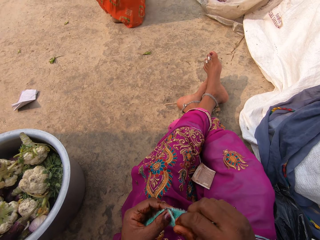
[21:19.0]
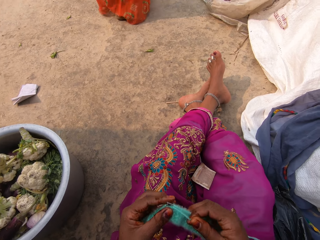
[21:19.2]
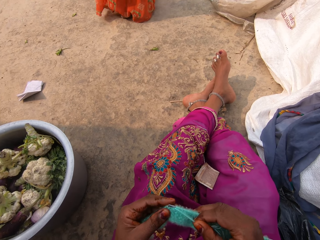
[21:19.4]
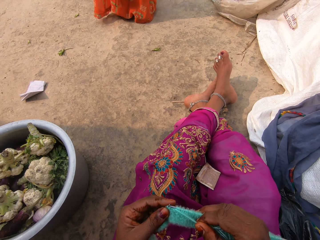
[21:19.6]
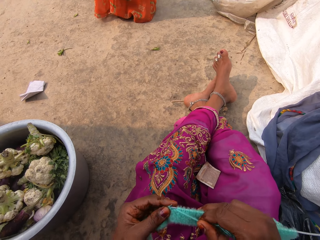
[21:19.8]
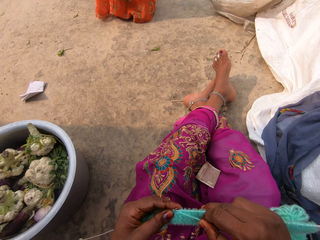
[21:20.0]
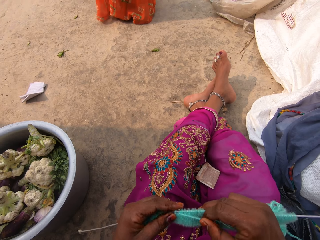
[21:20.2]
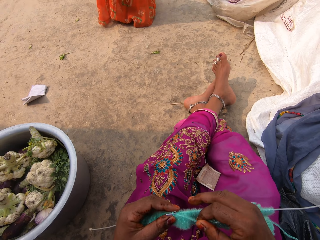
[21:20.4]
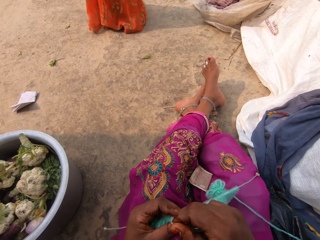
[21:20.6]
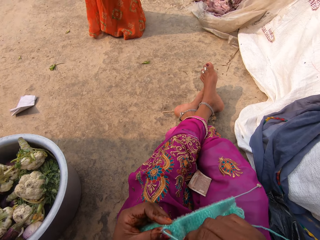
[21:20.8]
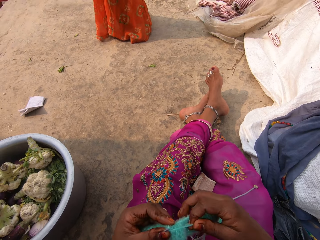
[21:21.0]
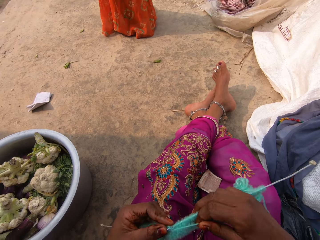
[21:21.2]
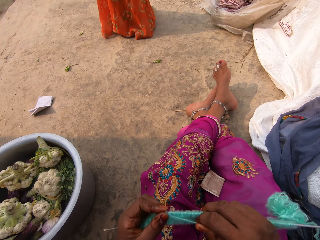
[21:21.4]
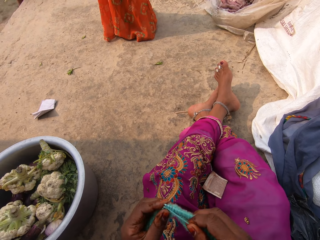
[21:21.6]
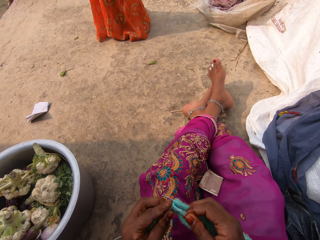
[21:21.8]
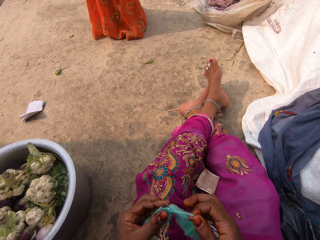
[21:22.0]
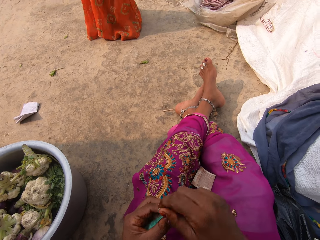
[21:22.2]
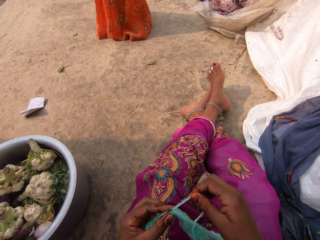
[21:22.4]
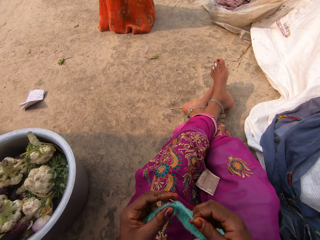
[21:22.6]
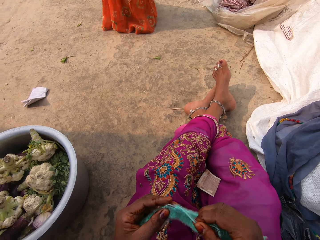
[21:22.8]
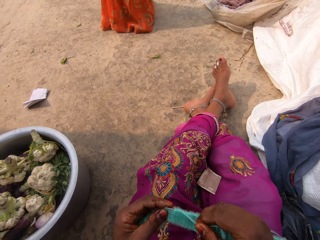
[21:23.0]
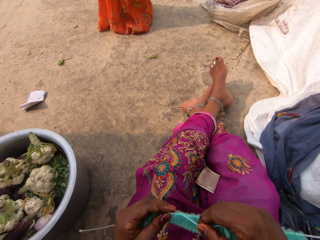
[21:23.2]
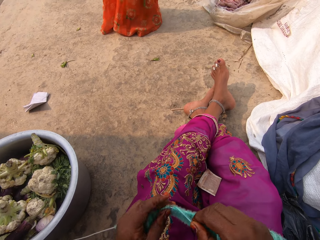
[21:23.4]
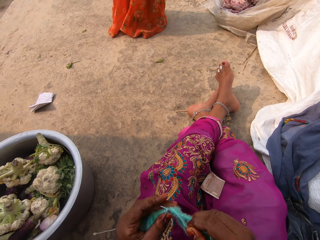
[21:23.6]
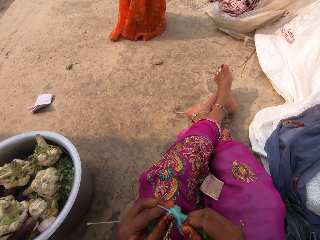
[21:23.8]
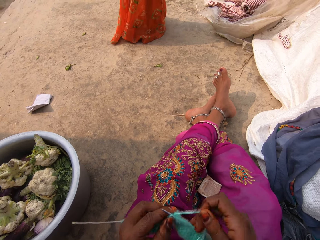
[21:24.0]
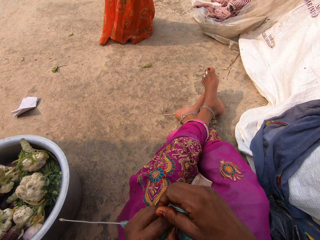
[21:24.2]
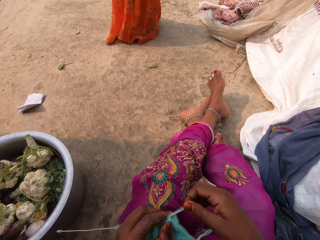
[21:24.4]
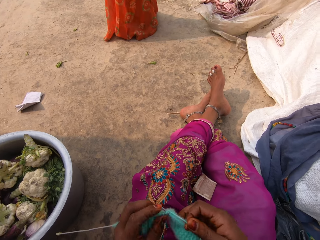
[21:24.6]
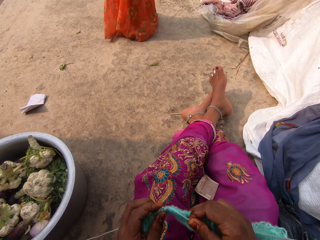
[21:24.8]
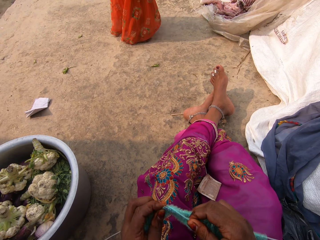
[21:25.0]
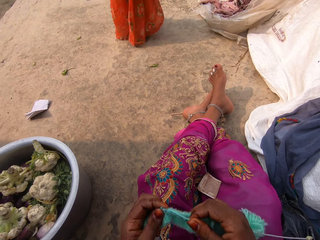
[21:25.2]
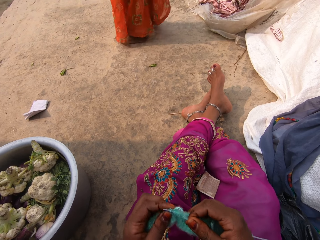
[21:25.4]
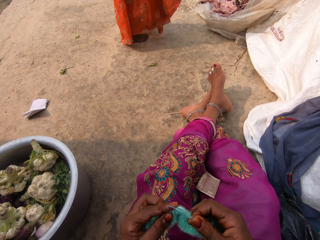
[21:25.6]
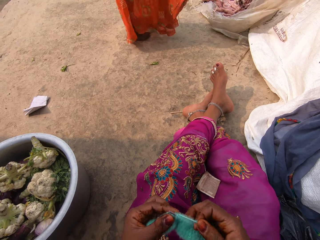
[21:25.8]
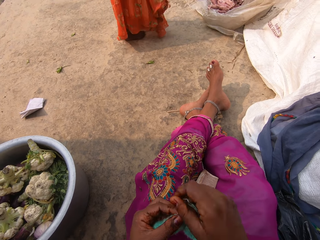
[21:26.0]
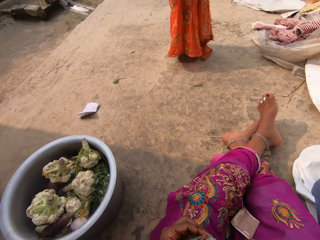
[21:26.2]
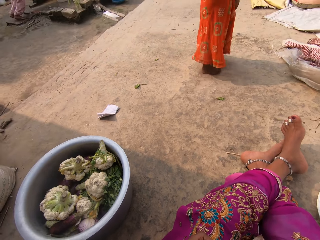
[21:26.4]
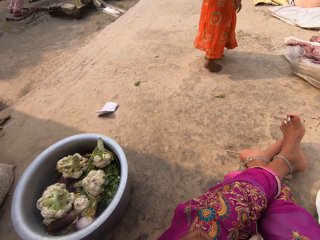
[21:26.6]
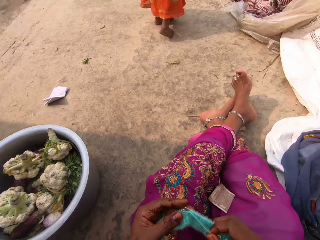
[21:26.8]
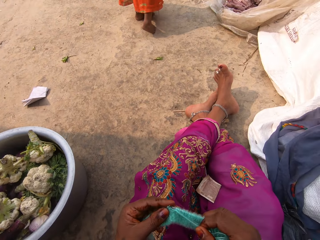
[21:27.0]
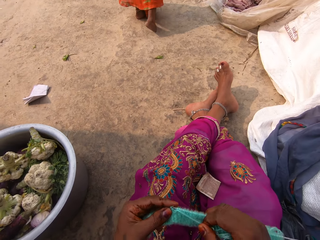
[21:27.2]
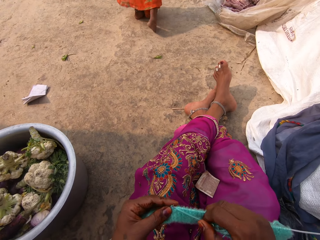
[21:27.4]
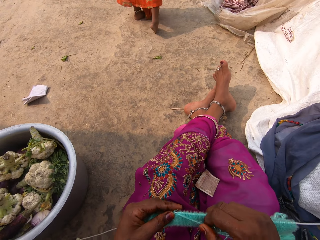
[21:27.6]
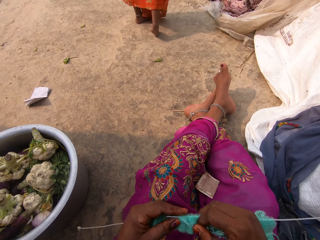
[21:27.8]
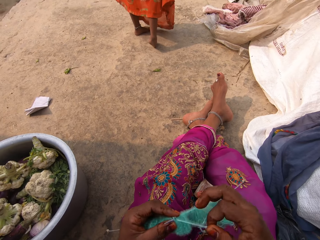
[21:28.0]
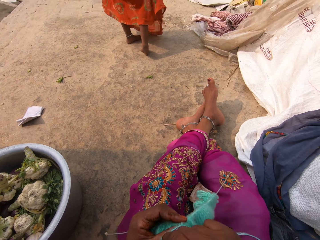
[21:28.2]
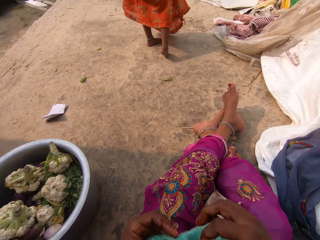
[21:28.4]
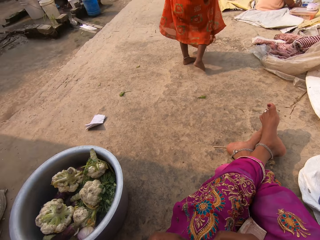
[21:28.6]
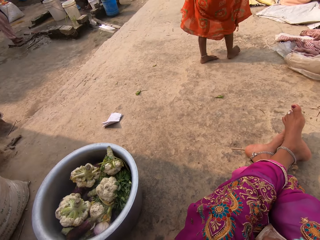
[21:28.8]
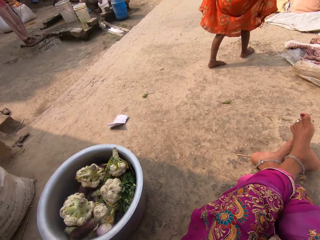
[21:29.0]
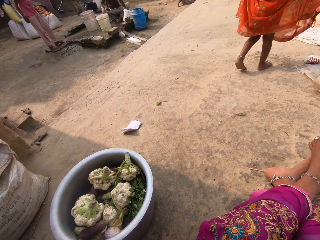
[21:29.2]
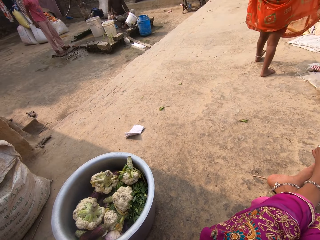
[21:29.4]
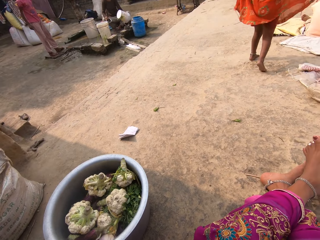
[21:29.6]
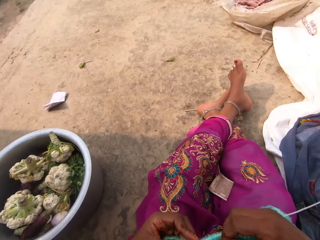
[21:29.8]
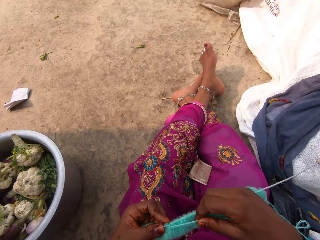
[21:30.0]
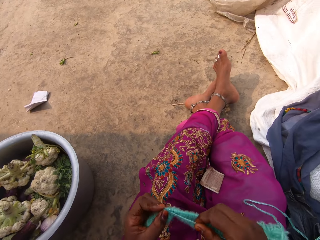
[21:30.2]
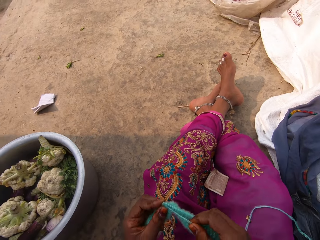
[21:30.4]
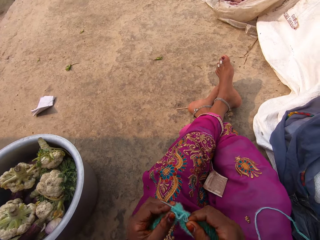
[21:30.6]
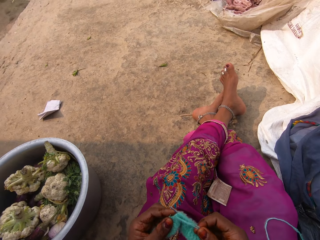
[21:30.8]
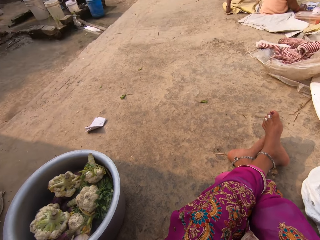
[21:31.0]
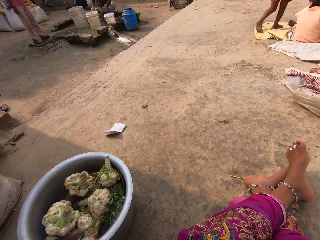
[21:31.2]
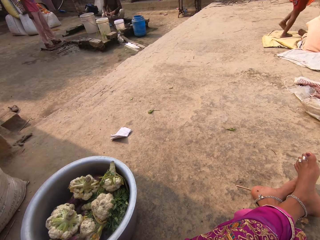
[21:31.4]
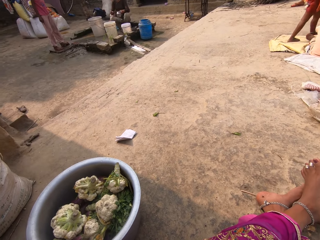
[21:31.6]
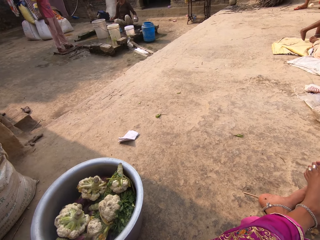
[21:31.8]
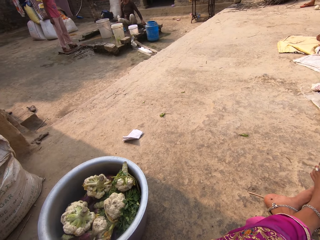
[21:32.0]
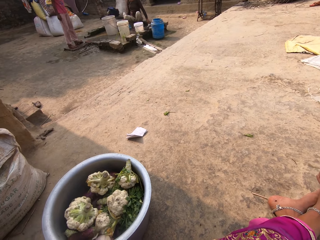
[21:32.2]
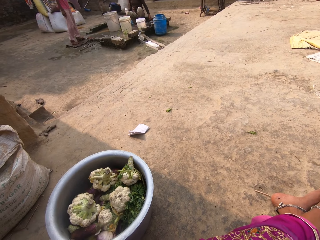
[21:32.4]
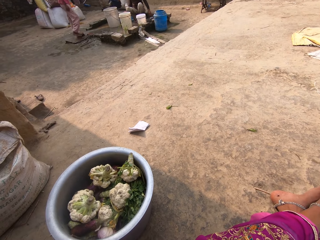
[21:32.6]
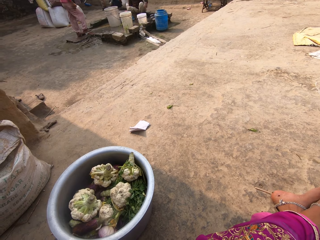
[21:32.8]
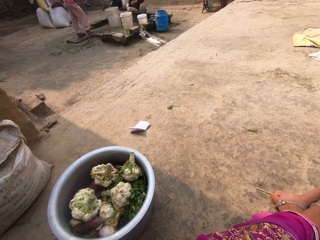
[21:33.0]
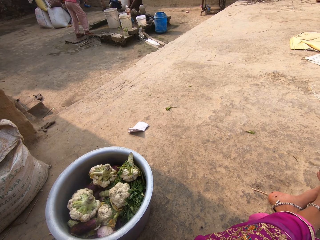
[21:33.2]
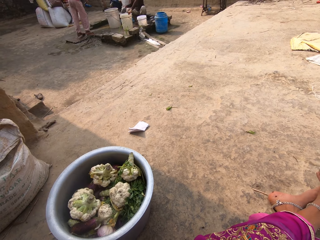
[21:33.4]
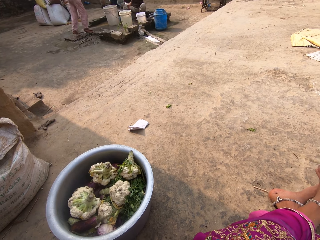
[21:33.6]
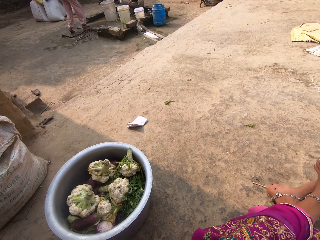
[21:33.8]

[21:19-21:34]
The camera wearer looks around. They look at the compound. The girl walks away from the camera wearer. The camera wearer looks at the fabric. They look at the compound.

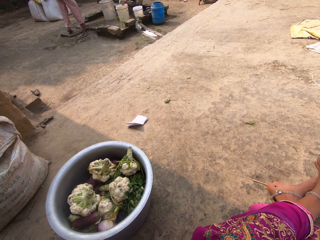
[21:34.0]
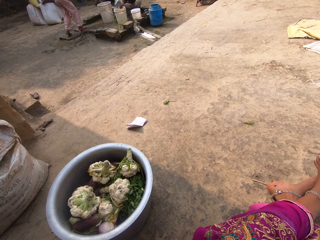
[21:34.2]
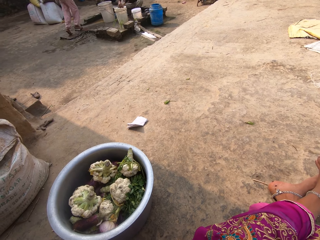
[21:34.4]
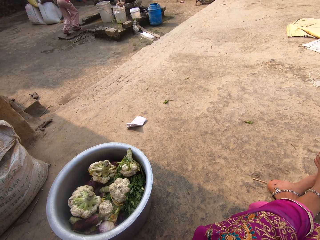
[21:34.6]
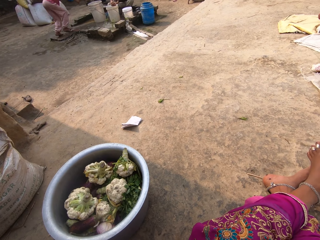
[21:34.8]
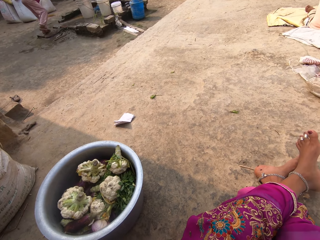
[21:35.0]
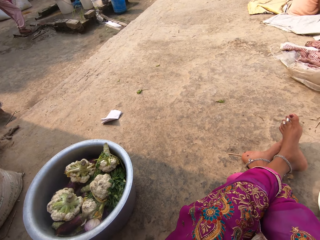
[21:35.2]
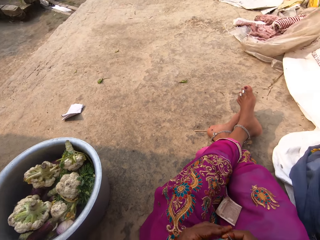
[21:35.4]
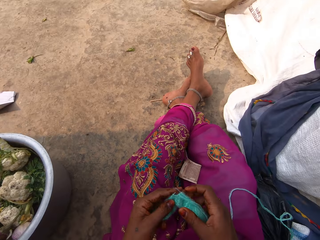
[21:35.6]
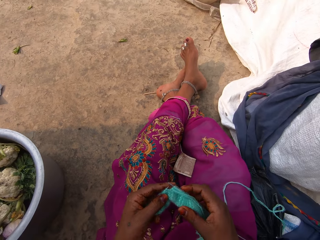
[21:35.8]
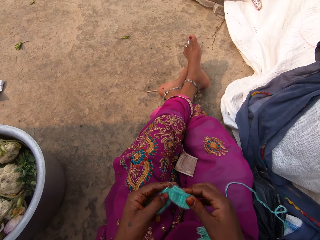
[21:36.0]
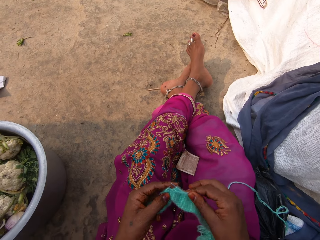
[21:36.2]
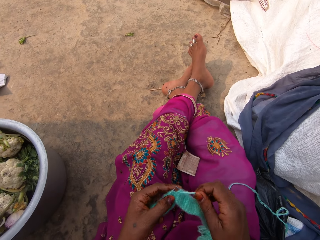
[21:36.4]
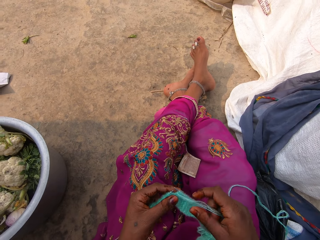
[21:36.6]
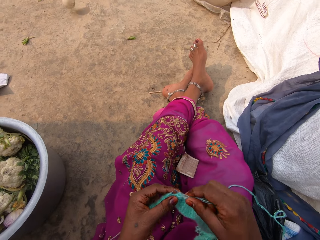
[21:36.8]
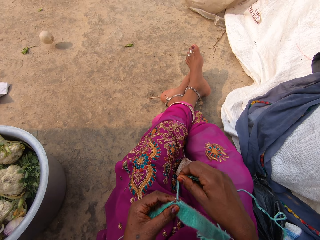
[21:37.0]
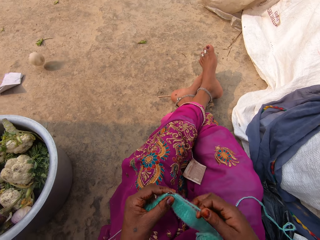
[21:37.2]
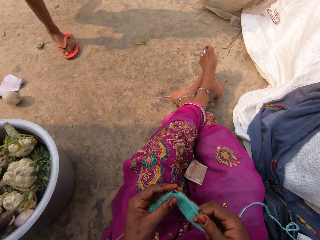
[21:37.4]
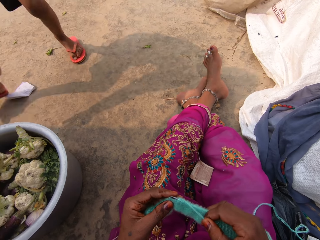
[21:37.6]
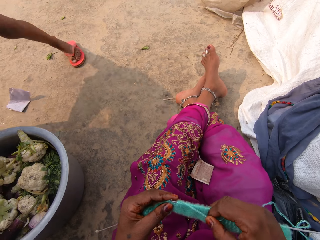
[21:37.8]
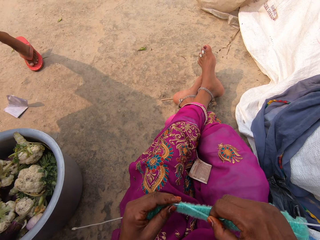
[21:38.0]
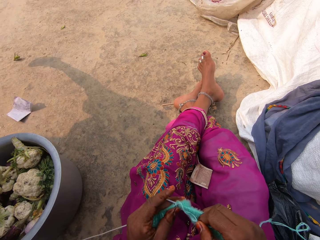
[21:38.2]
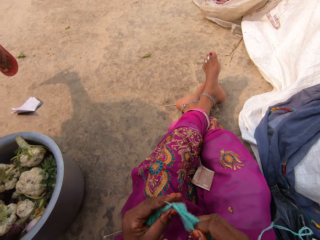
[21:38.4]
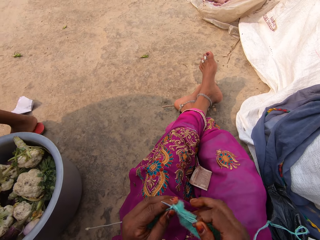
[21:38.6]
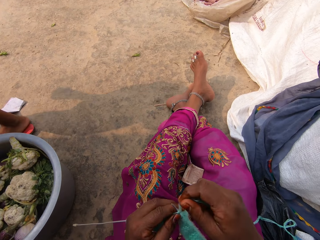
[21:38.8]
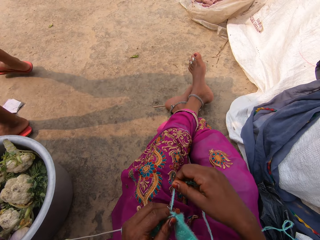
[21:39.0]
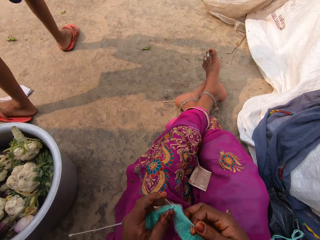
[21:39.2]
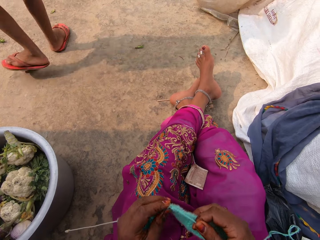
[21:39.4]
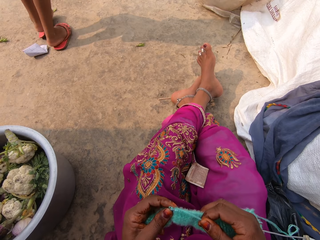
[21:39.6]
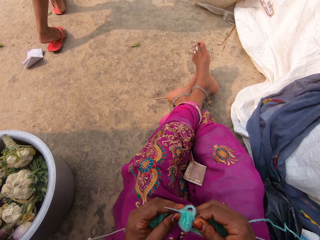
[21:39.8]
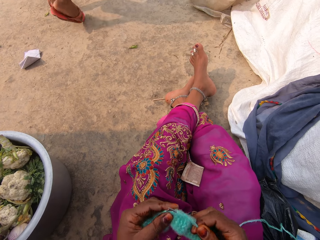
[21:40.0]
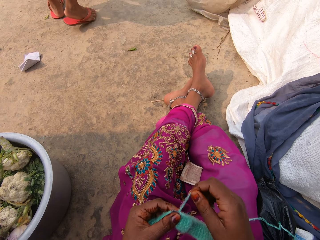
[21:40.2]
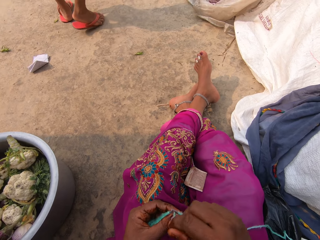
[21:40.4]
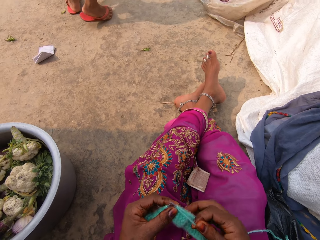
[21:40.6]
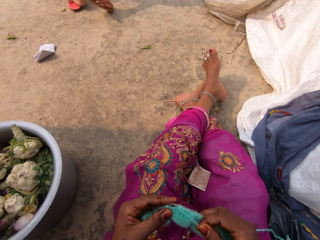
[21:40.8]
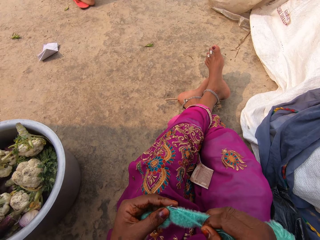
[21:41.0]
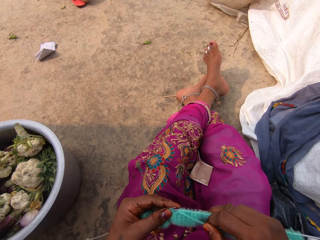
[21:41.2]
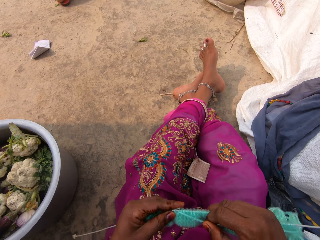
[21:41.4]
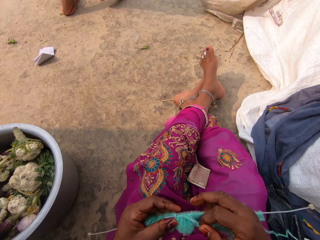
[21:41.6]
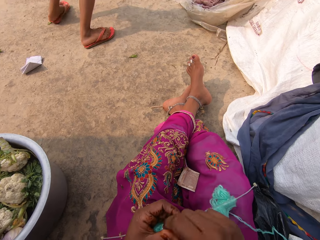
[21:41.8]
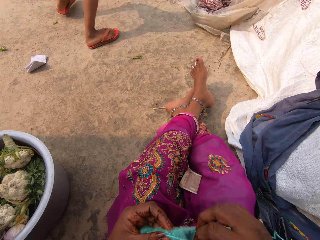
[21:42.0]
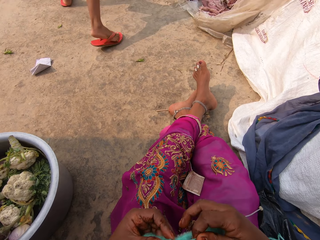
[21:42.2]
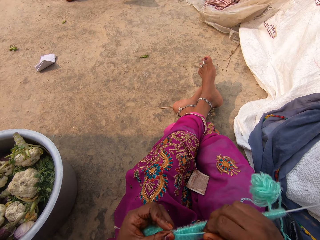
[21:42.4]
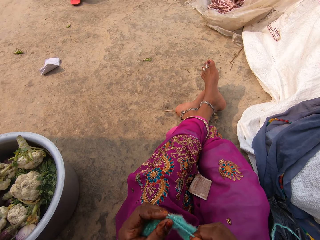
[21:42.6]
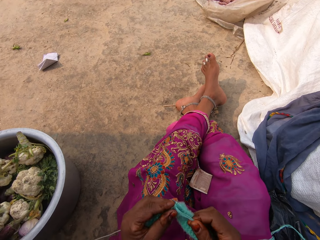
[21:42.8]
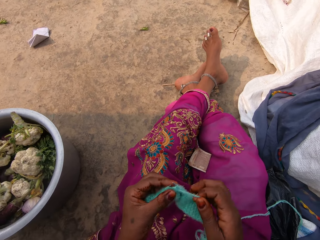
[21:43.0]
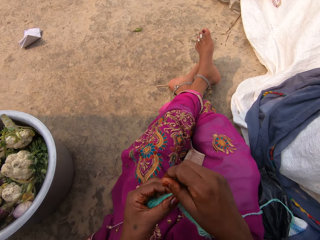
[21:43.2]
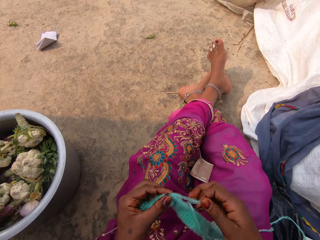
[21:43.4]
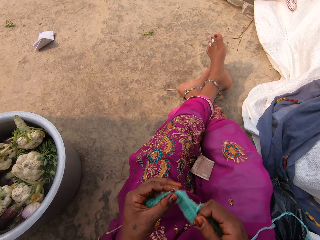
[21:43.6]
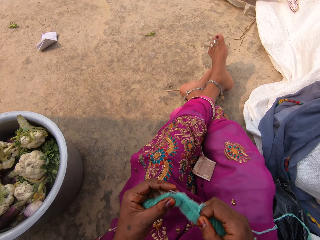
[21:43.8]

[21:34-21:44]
The camera wearer knits a fabric. A boy plays a ball towards the camera wearer. The boy runs after the ball. The boy walks away from the camera wearer.
